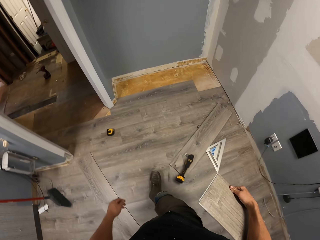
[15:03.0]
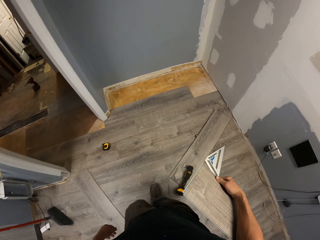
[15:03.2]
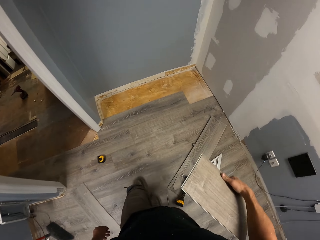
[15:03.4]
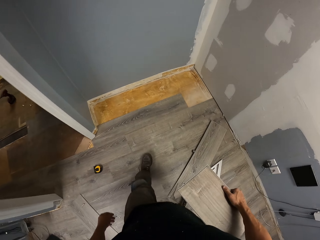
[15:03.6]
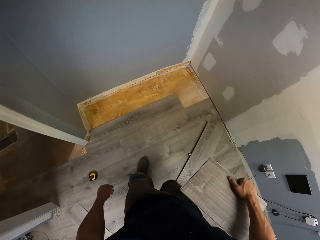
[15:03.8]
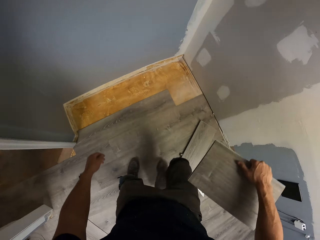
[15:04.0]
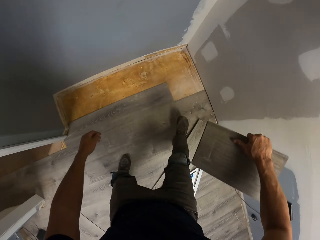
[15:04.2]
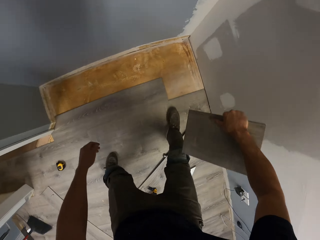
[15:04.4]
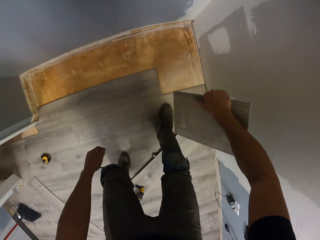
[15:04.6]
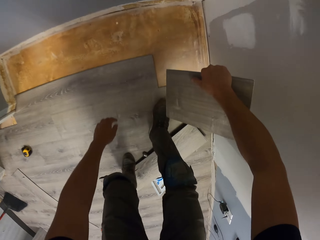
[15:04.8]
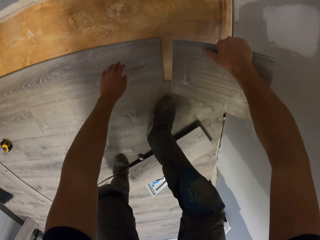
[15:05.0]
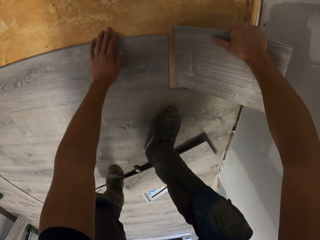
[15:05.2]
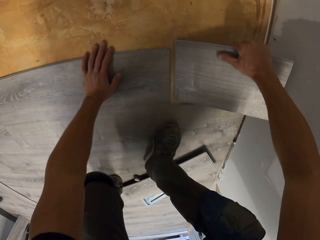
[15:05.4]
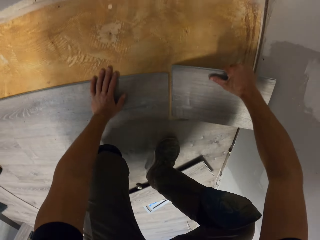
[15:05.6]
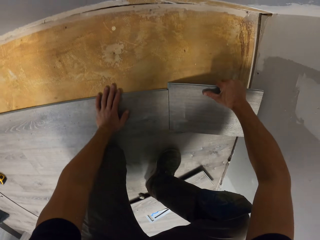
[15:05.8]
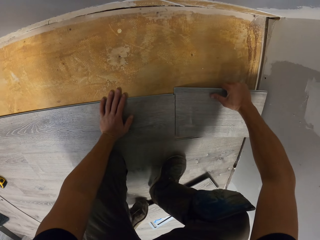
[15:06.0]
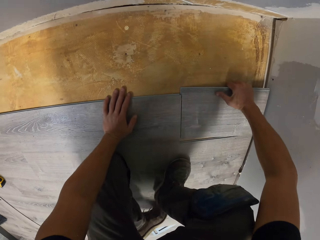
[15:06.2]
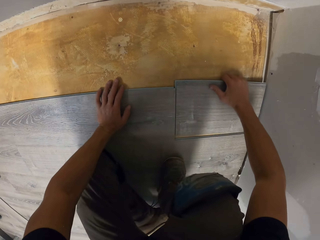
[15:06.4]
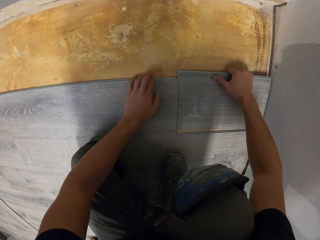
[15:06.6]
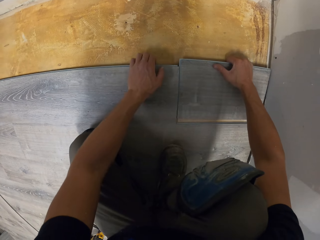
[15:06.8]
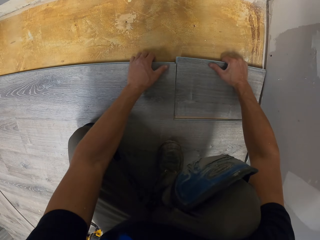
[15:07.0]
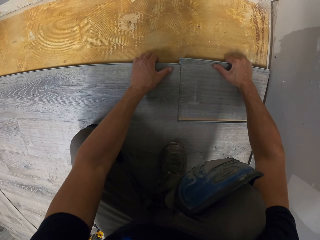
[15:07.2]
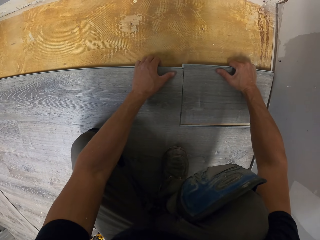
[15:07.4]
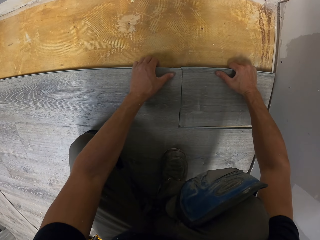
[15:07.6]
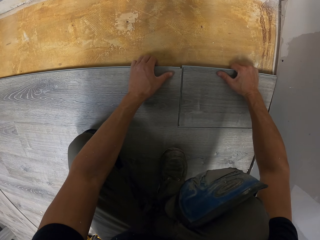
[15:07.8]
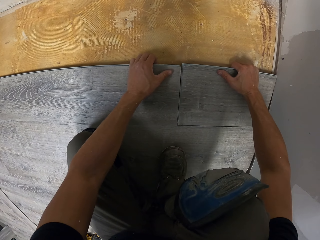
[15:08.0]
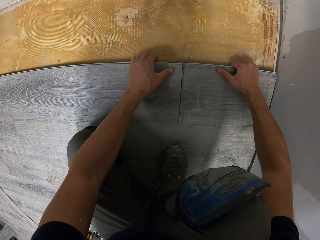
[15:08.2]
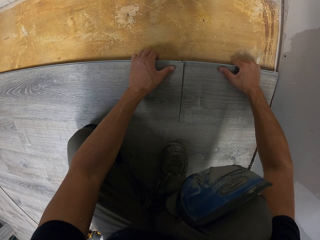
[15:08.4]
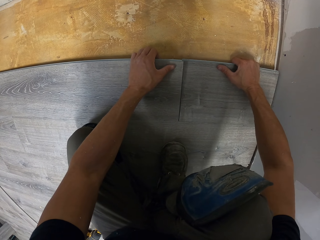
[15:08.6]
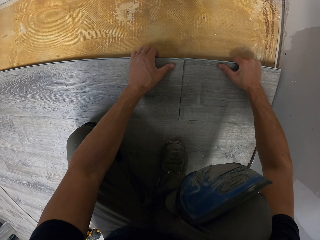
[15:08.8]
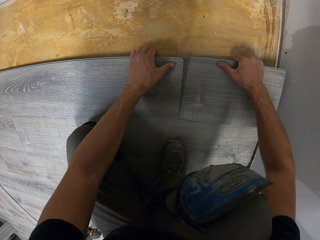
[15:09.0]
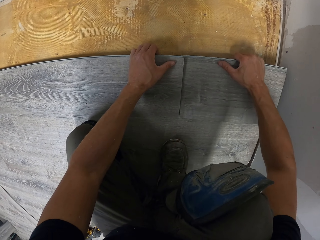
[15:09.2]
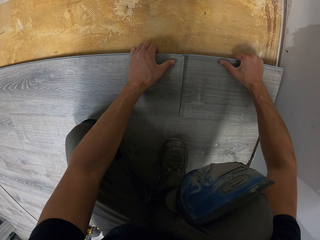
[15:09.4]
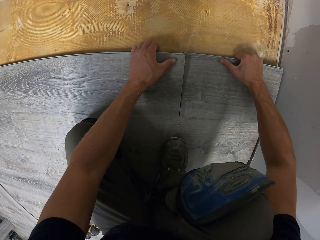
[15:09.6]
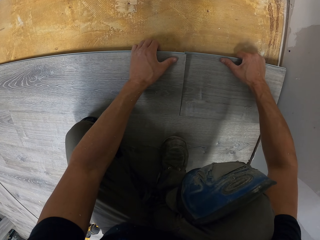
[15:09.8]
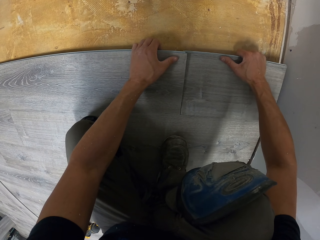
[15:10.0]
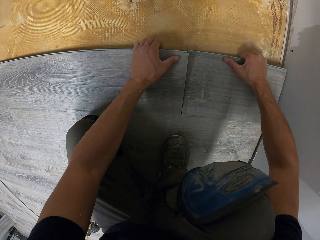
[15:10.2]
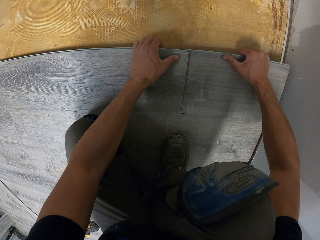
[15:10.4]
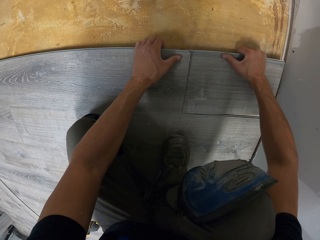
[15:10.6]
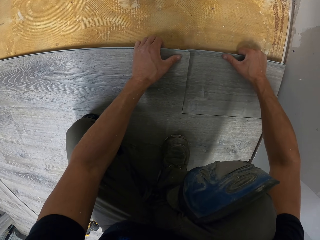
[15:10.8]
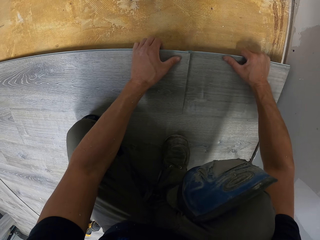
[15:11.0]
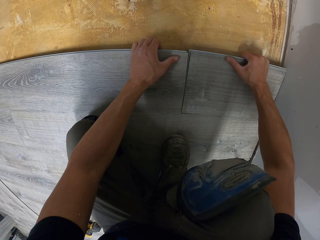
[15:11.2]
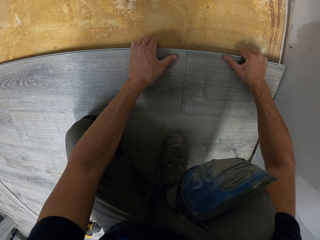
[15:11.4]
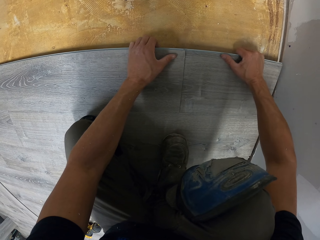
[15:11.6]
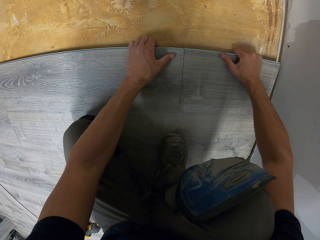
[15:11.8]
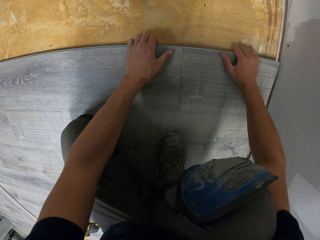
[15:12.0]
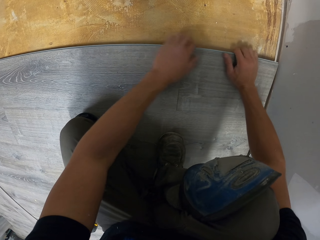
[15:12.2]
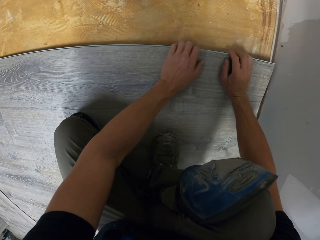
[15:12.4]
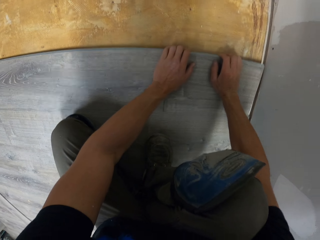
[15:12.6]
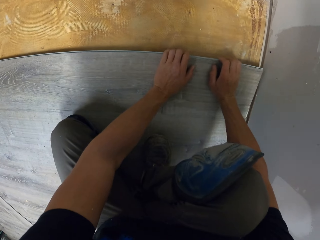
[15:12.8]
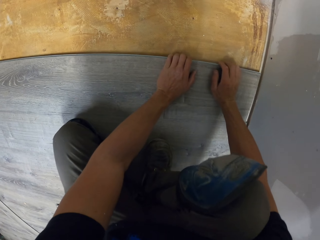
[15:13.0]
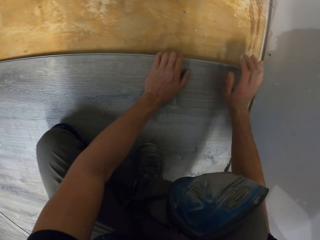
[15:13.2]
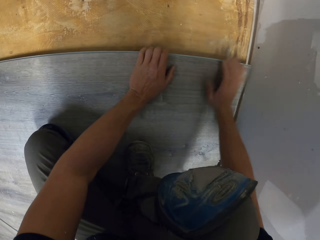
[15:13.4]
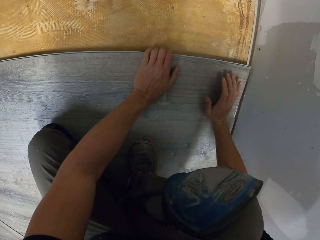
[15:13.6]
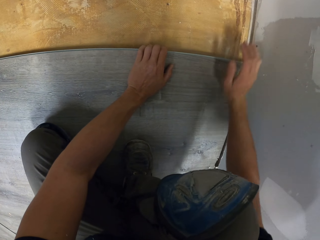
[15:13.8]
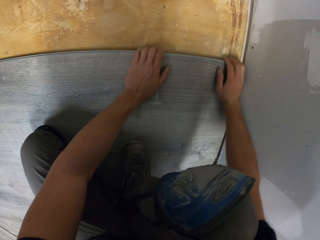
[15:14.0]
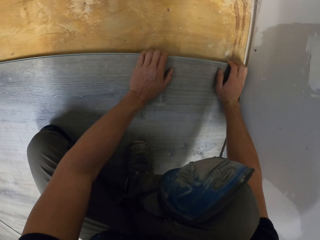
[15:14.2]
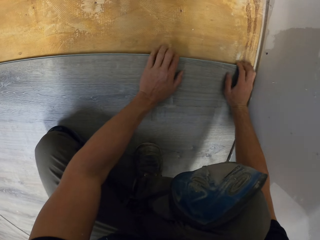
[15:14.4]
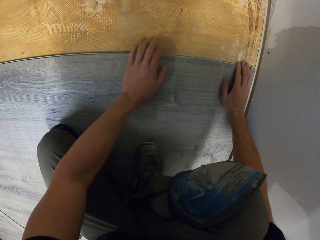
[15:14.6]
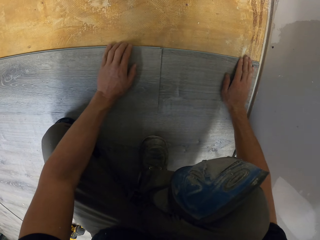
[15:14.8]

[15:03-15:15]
The camera wearer leans the left hand on the floor. They fit the hardwood tile on the floor with both hands.

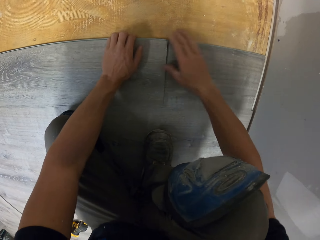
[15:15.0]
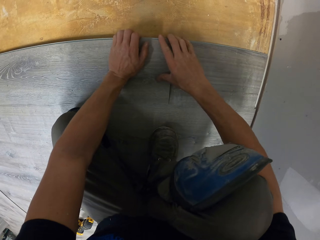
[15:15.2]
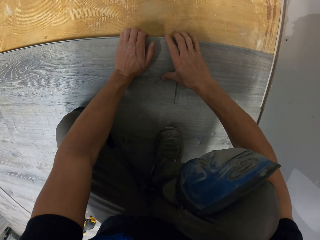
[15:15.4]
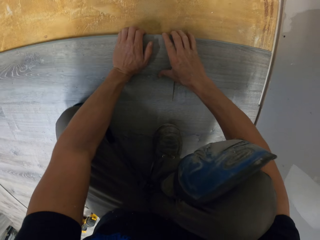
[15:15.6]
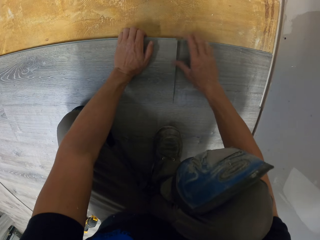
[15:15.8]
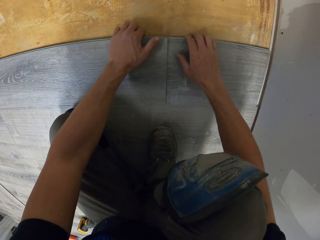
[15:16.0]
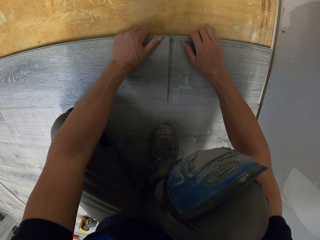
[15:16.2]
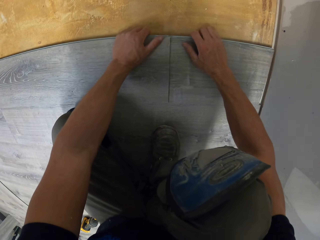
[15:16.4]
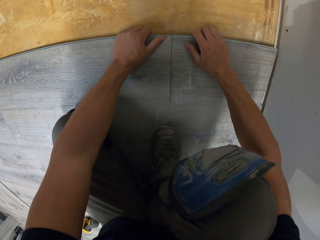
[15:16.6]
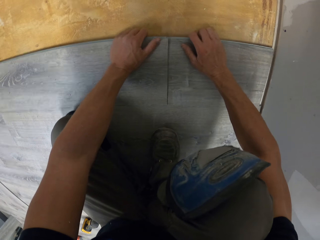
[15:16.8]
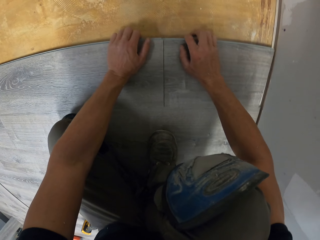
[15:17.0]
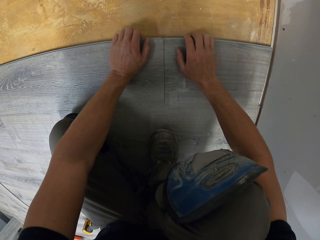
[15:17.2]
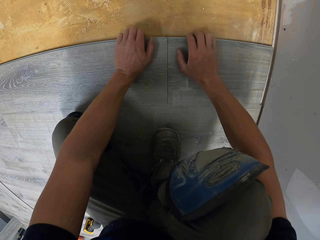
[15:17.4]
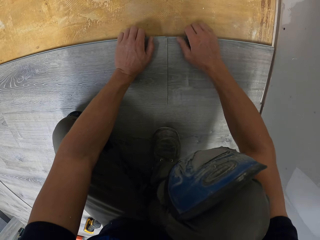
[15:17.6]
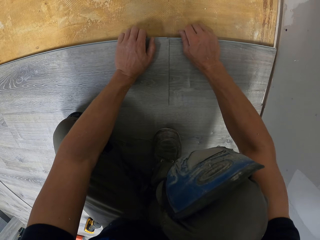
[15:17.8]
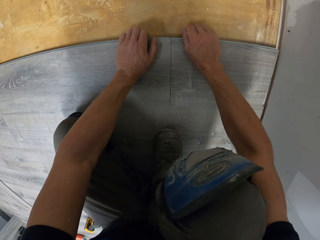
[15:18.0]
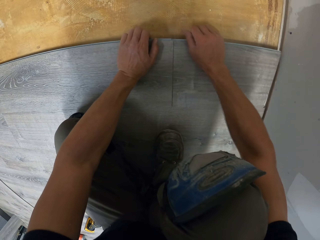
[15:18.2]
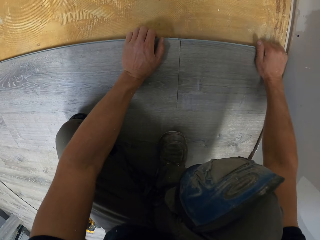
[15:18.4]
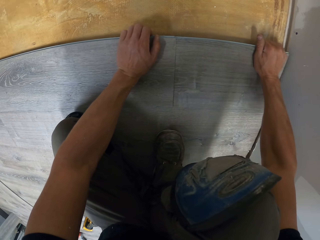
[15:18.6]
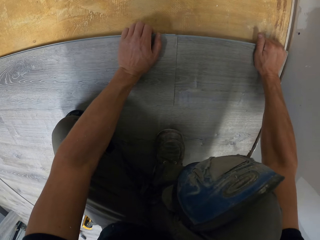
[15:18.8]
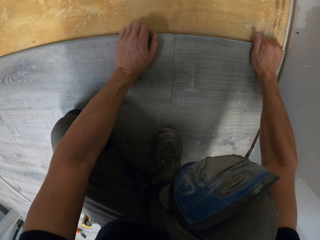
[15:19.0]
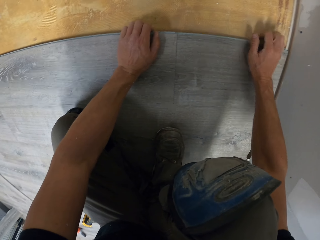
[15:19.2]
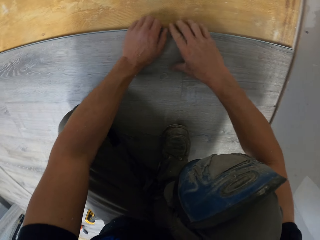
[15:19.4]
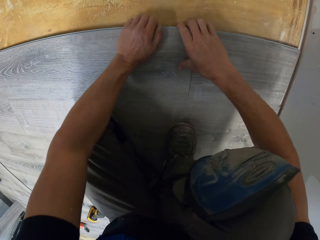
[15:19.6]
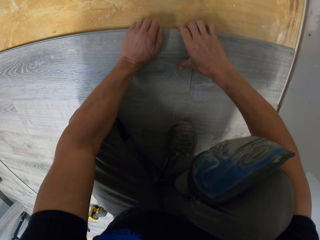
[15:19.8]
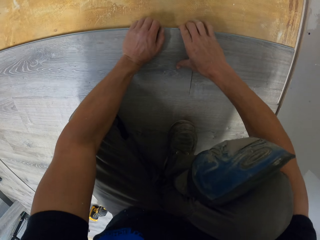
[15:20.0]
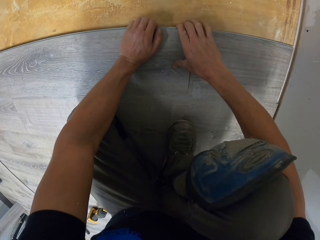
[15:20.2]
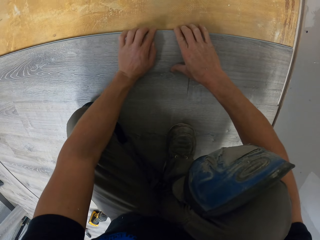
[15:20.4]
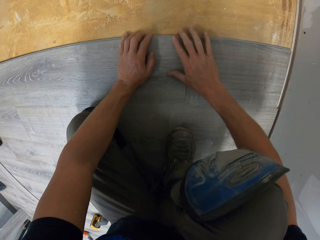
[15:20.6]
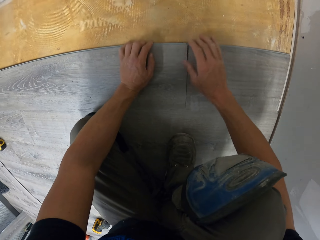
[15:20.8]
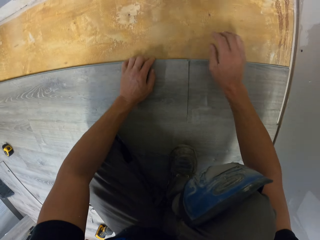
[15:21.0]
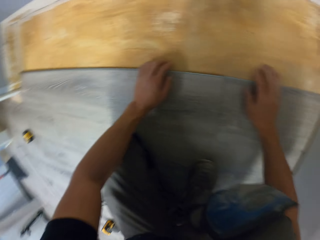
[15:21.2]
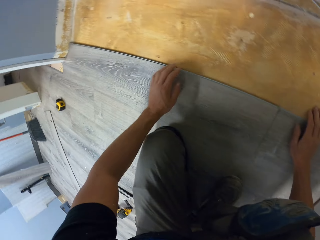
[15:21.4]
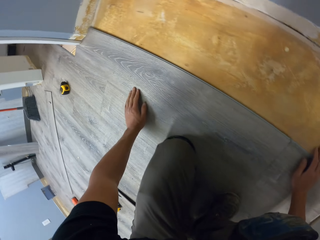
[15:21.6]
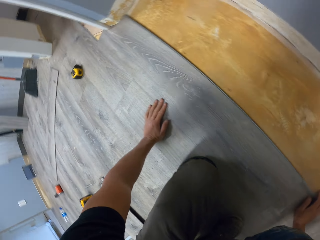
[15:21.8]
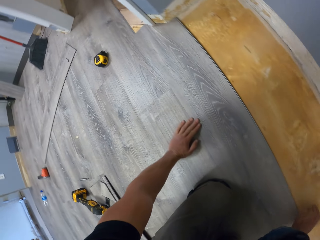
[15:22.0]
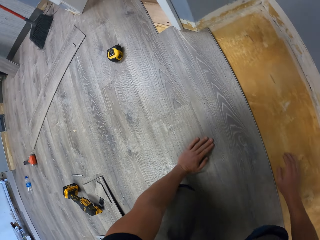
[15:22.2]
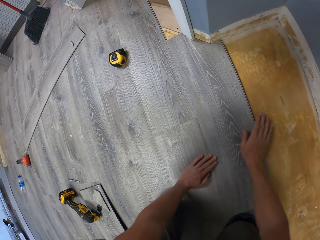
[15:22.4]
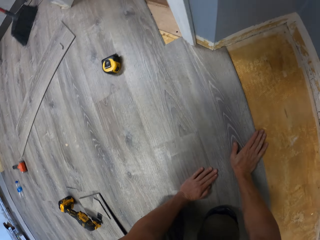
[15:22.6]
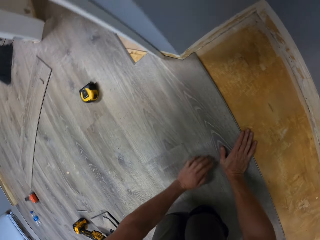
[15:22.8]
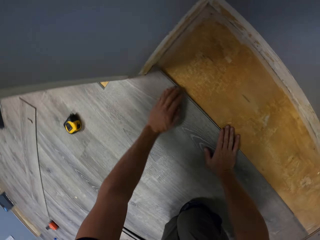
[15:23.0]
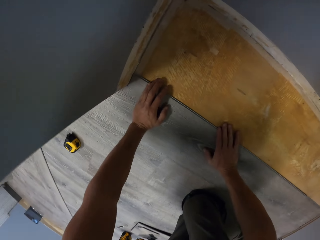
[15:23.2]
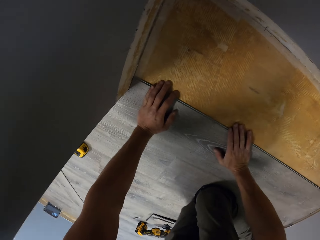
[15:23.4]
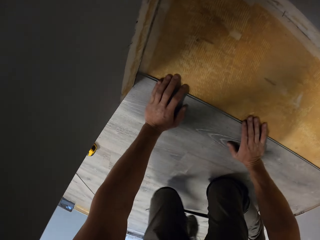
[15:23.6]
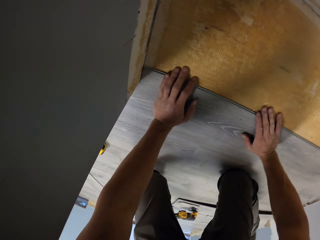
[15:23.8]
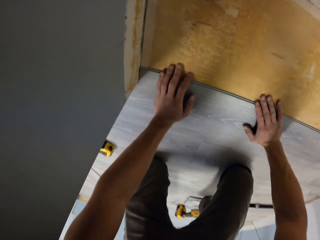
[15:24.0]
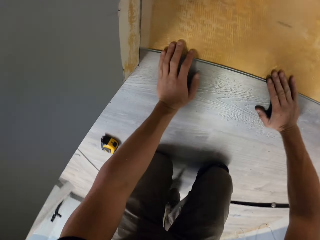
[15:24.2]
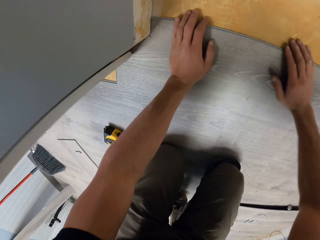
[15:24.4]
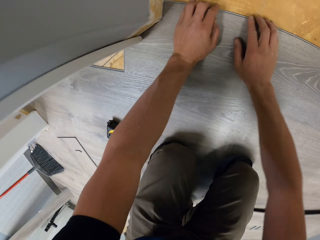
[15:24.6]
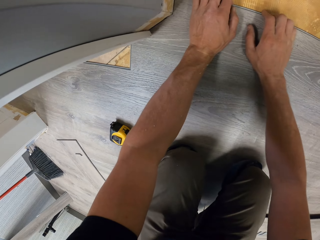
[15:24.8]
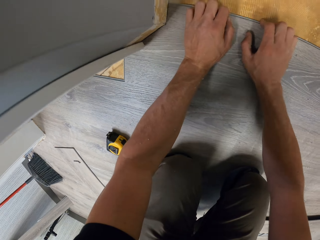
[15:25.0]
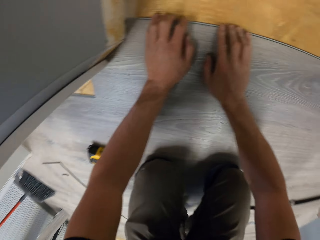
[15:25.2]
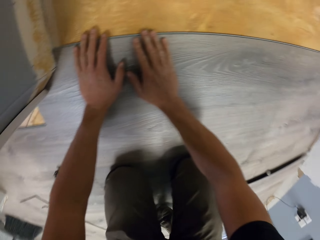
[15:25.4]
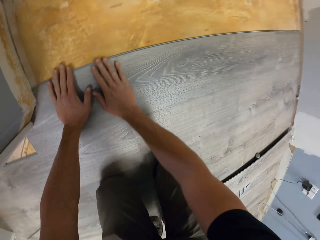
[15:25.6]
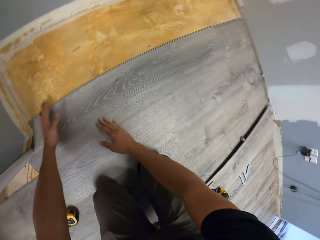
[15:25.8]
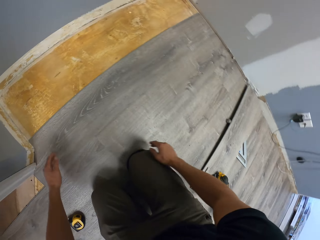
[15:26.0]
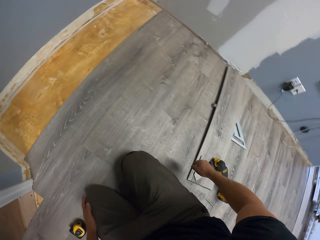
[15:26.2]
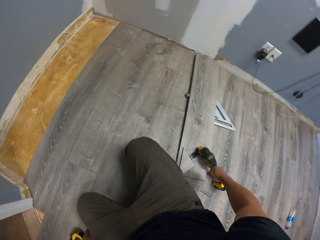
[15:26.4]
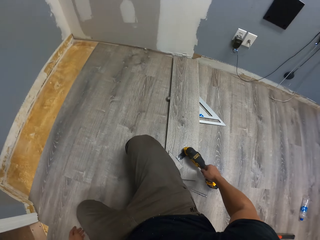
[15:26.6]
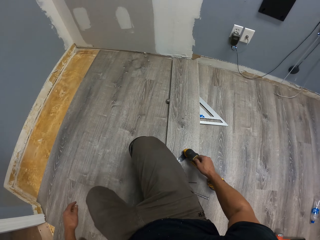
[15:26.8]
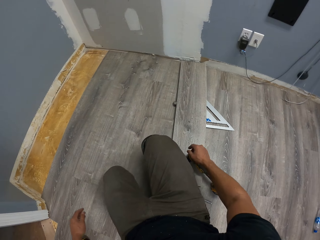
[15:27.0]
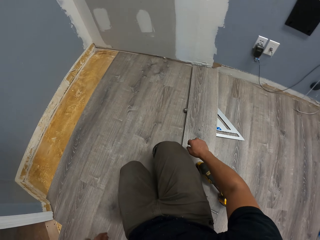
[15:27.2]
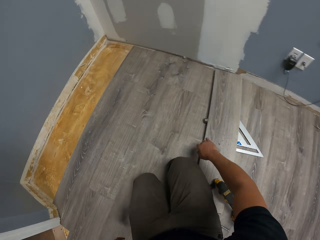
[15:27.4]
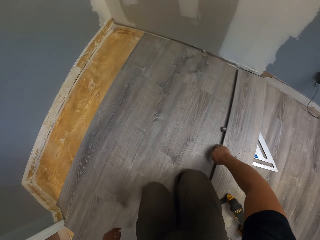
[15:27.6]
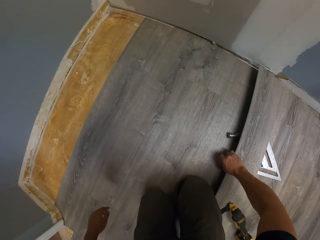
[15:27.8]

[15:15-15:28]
The camera wearer moves both hands on the floor. They fit the tile on the floor with both hands. They stare at the tile.
